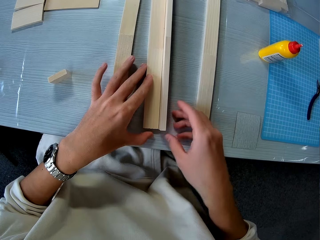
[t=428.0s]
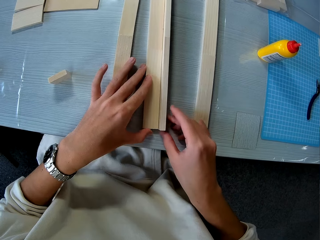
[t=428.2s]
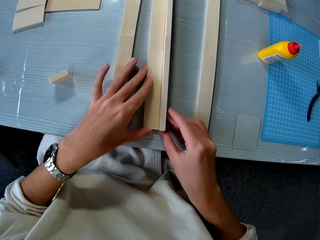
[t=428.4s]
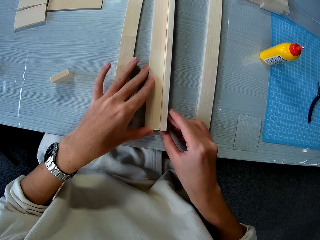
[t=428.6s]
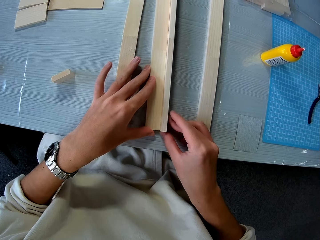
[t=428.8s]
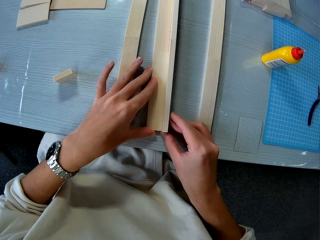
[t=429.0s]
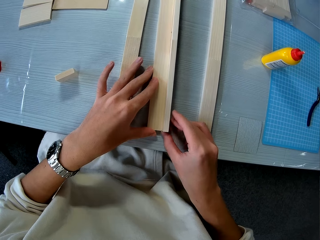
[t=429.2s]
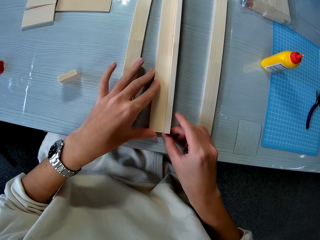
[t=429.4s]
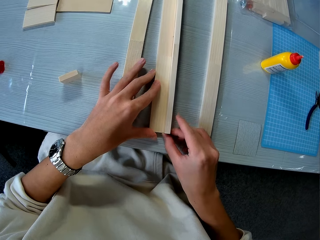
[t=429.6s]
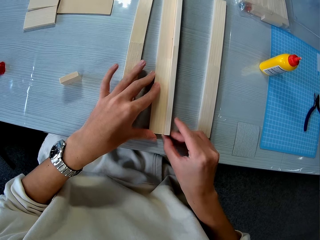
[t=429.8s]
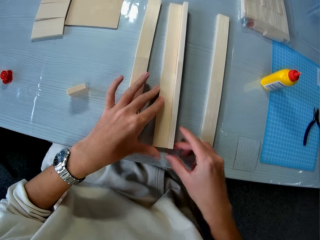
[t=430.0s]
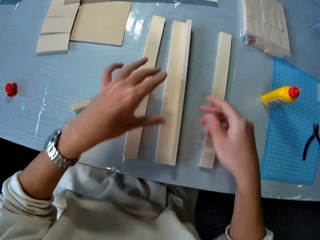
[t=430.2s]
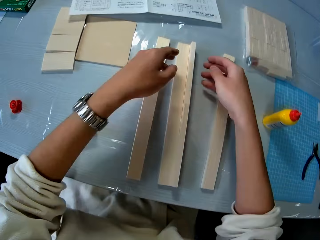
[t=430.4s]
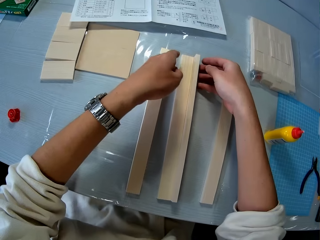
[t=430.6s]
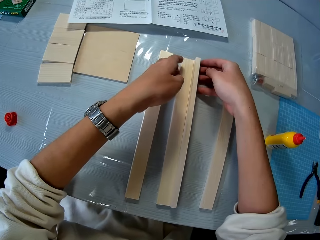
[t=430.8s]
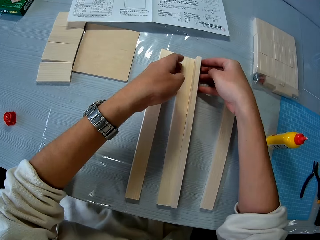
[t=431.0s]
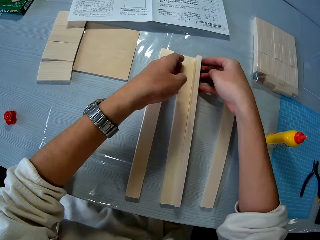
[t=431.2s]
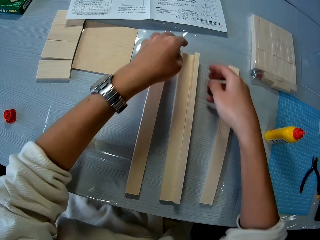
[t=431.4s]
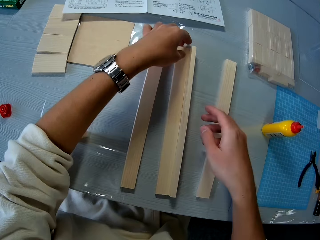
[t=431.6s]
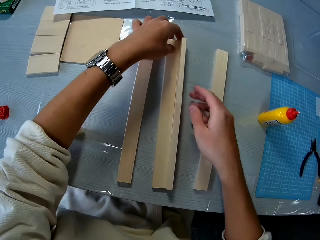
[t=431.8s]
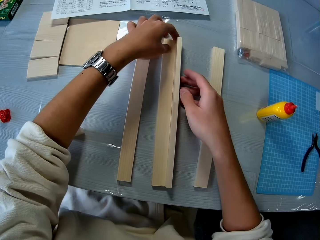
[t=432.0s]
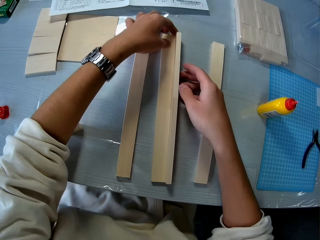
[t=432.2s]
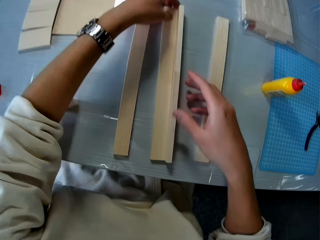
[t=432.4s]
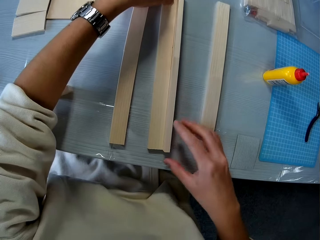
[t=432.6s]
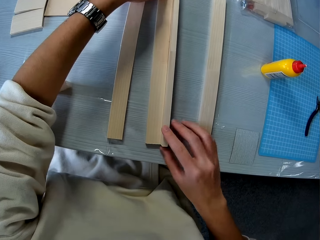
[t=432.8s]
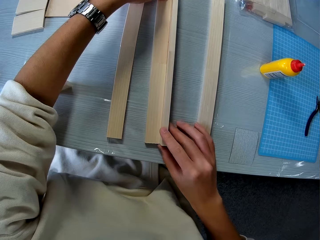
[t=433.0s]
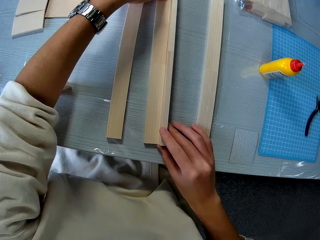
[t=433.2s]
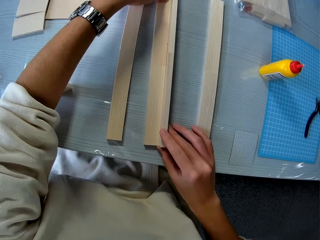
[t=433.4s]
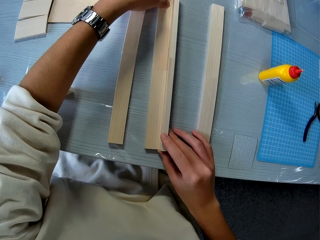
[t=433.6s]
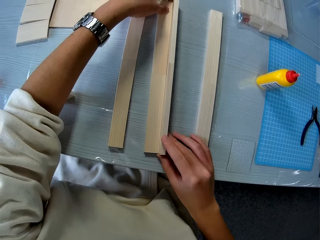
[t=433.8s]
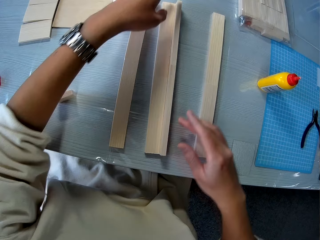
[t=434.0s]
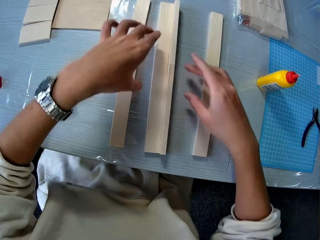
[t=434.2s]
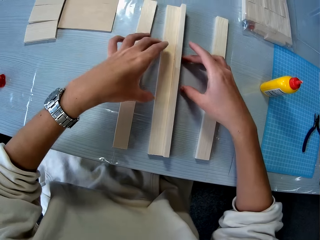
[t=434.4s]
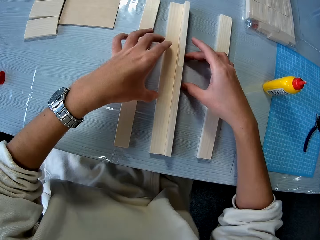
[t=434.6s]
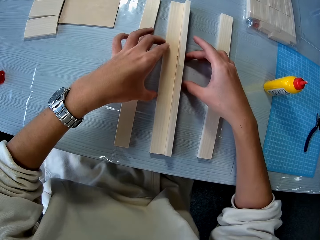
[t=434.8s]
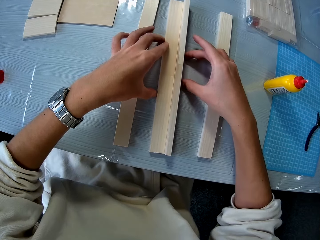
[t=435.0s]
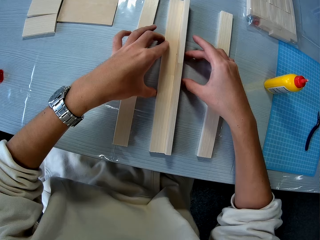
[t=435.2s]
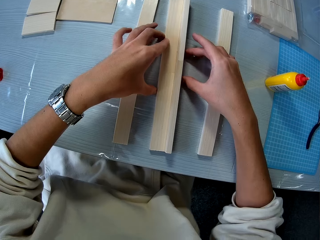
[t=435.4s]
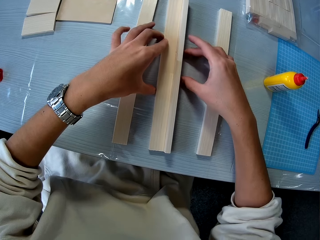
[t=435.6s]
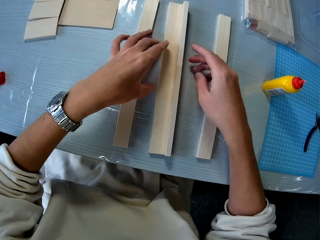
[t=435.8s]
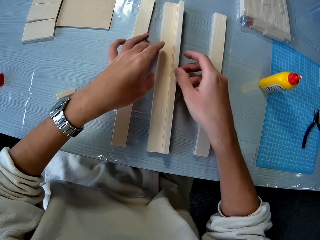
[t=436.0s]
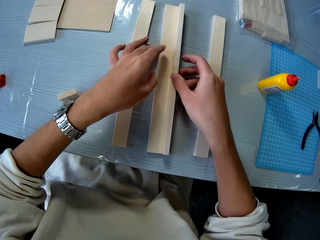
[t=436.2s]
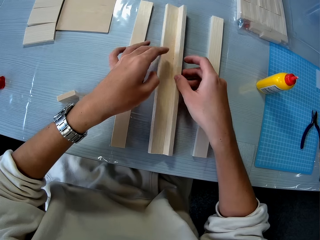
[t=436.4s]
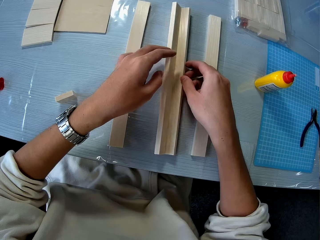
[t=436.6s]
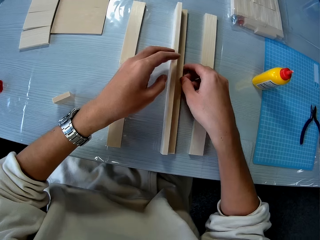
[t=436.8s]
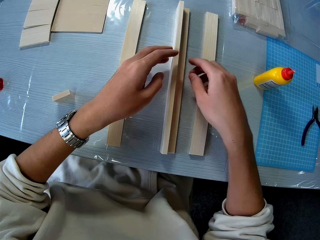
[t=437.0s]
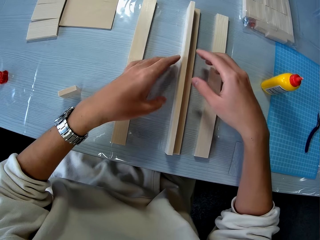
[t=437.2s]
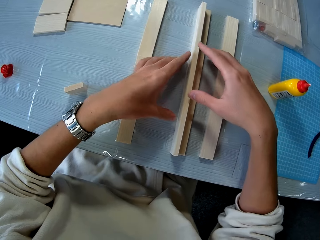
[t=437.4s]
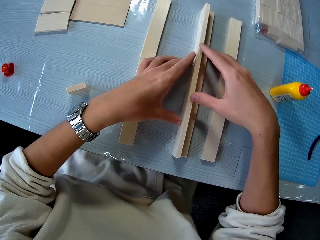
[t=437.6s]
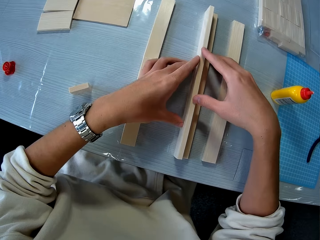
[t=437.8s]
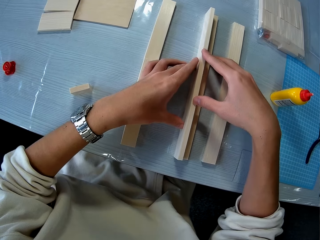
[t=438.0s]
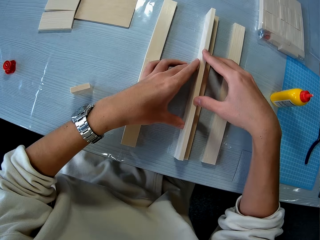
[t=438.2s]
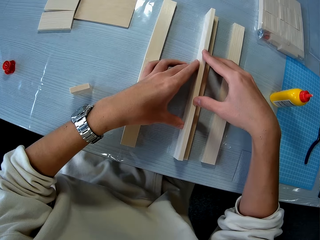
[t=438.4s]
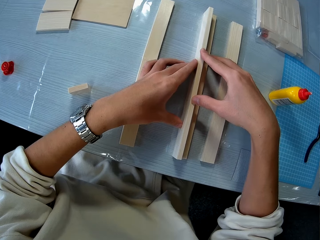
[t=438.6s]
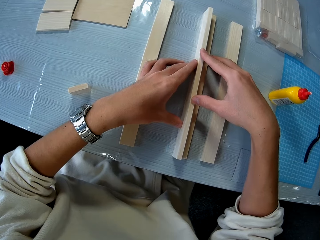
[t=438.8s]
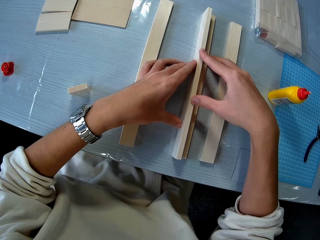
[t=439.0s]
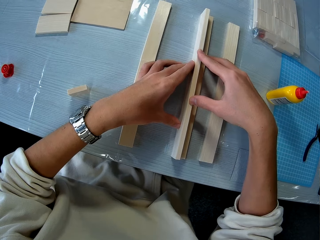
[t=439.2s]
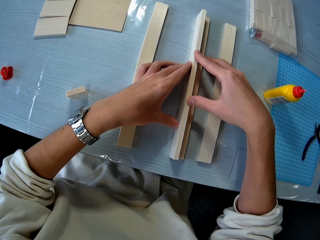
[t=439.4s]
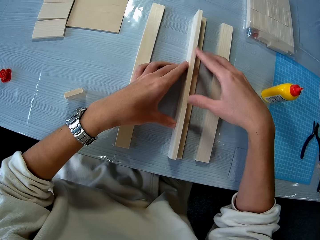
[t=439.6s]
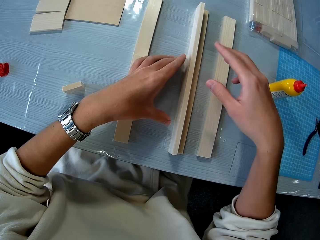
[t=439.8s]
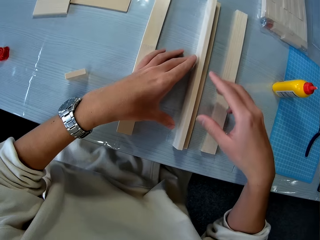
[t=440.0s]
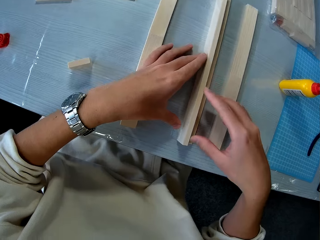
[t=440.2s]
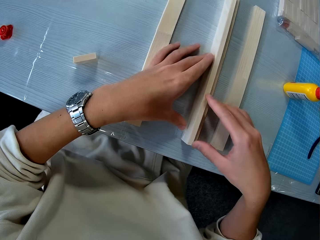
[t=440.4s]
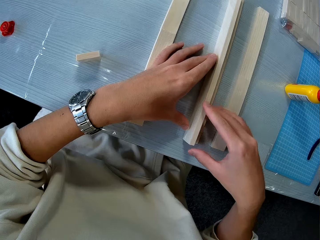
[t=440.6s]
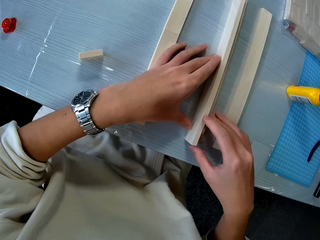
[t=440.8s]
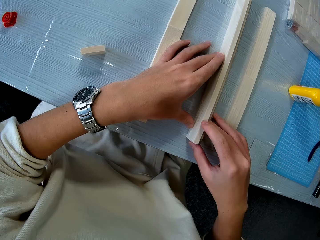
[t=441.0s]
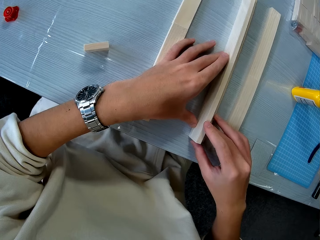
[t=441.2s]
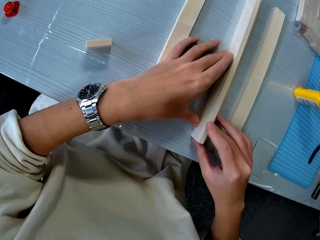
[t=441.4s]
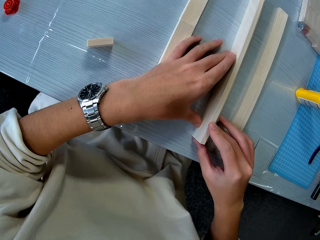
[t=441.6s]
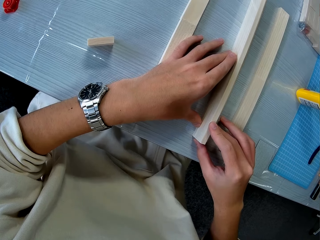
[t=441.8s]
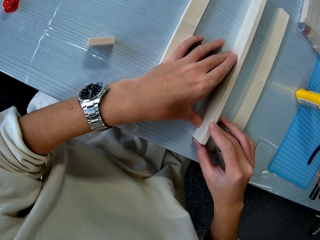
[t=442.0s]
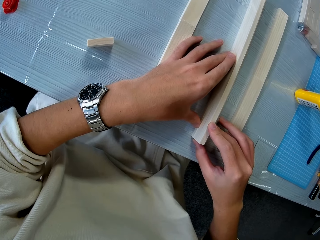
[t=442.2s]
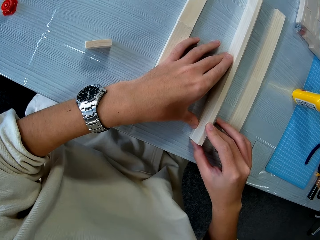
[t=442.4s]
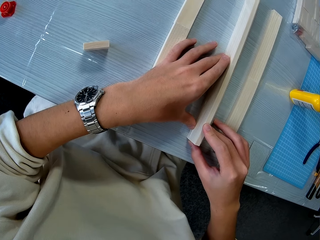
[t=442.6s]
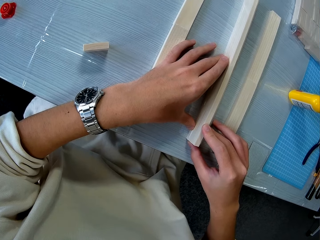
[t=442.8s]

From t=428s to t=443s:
The camera wearer turns the wood. They press the pieces of wood together.

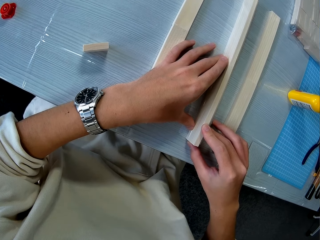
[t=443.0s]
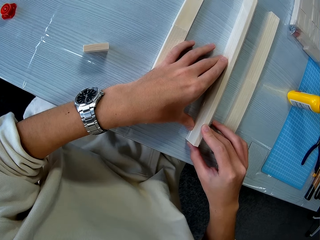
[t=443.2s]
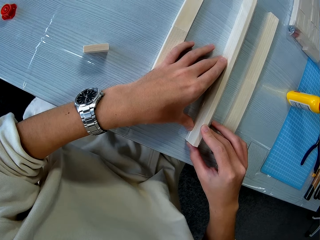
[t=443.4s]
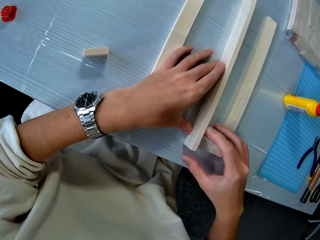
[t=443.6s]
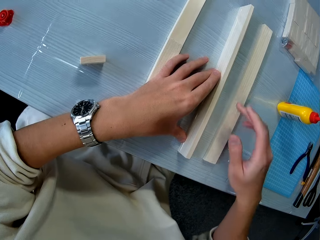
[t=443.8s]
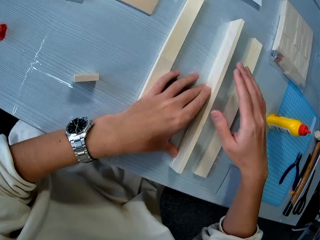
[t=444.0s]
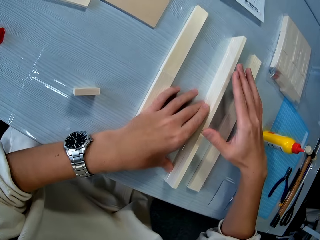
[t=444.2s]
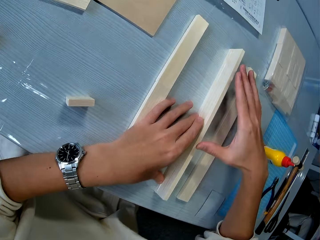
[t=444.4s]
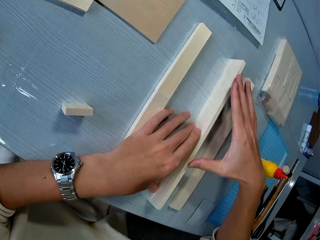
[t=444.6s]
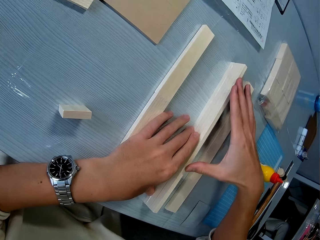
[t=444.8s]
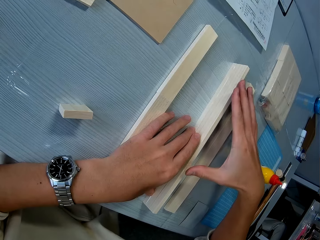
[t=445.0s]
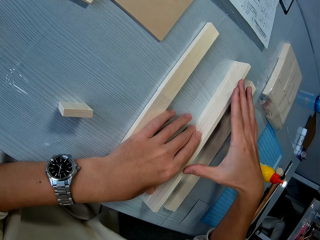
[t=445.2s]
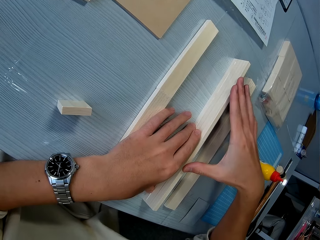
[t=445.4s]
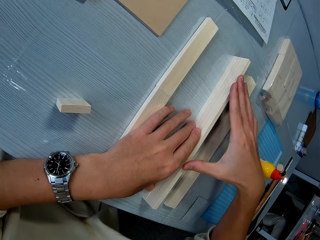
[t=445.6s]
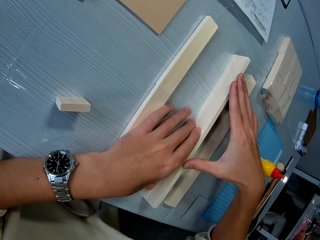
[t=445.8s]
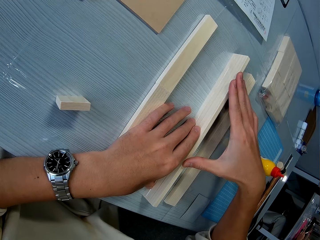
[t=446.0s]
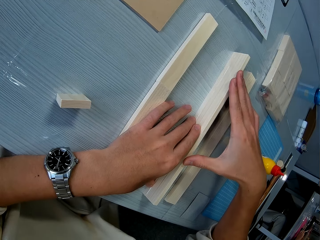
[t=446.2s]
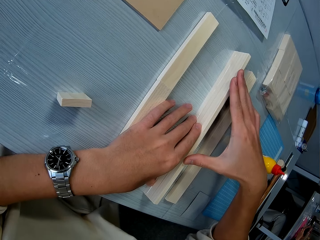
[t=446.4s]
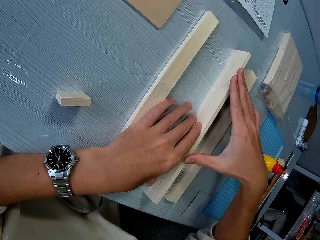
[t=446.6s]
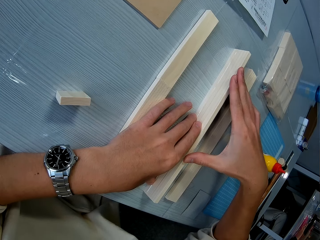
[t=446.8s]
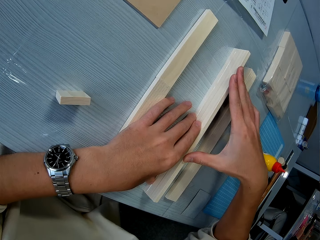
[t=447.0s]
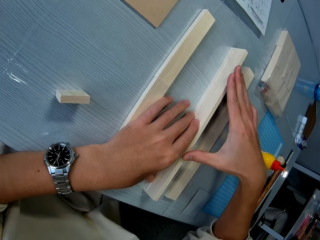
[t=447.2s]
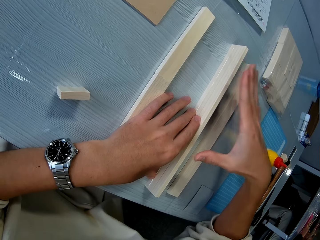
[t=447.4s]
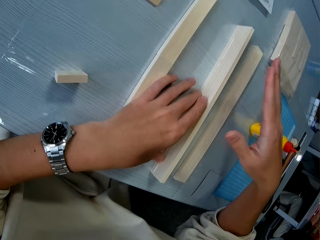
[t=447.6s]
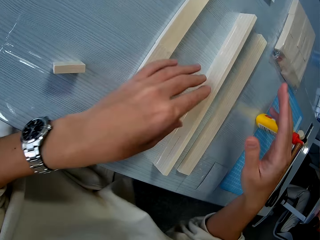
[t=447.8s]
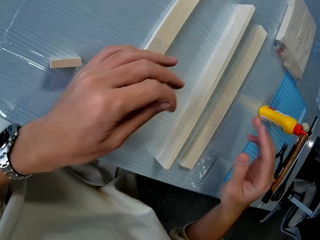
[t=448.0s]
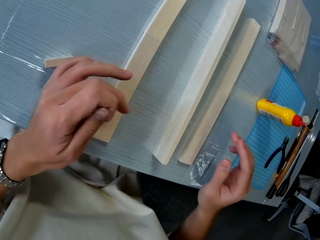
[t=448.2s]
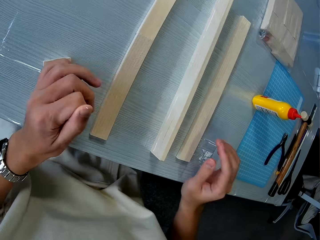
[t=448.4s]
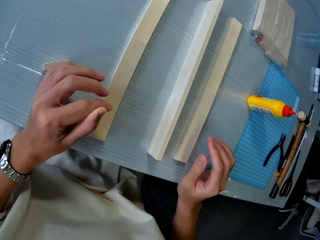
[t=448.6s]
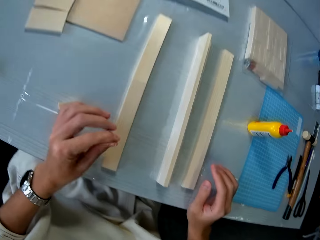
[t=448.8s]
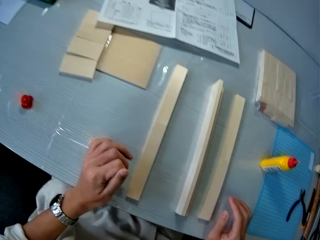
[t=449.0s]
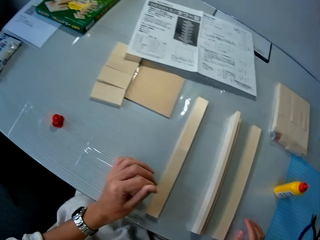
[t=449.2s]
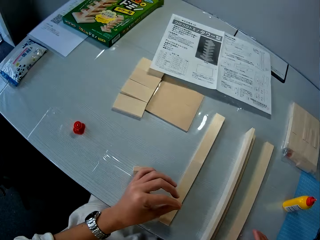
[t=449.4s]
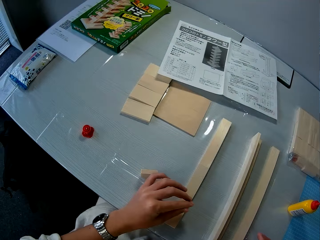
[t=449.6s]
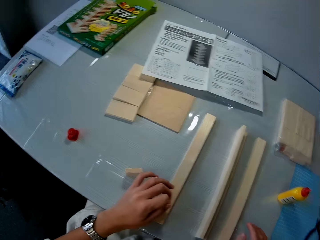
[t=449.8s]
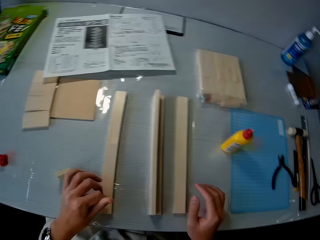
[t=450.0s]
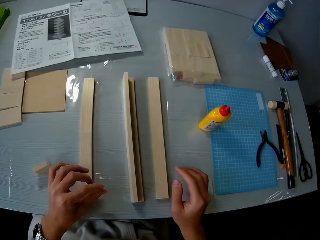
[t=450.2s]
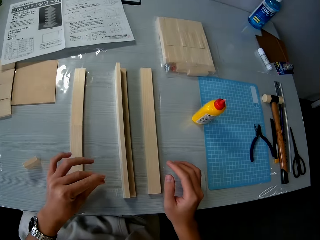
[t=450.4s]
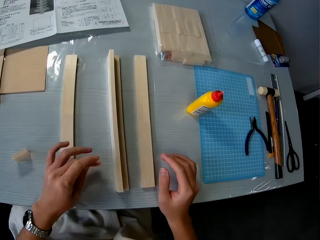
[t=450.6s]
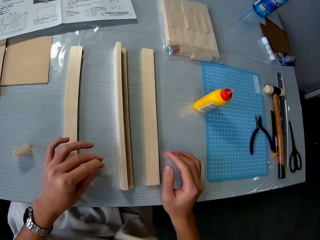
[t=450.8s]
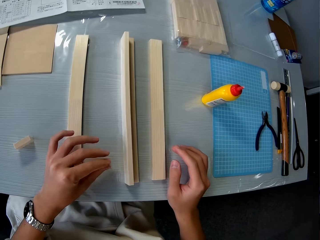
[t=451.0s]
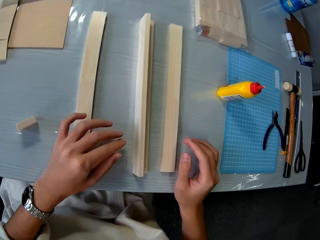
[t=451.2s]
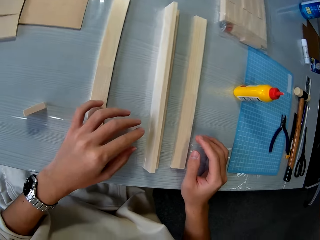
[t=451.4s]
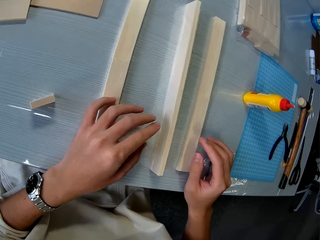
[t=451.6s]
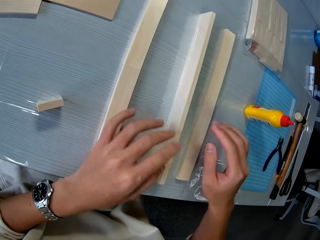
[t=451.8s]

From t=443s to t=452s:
The camera wearer looks at the pieces of wood.
